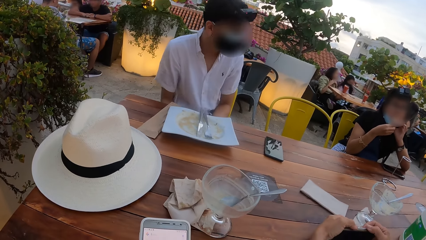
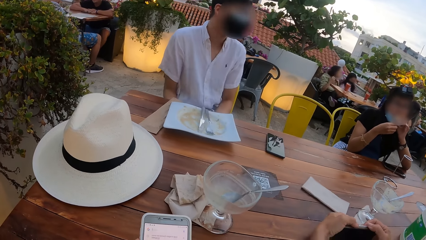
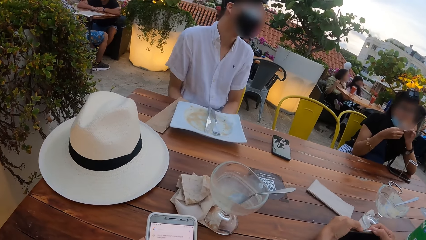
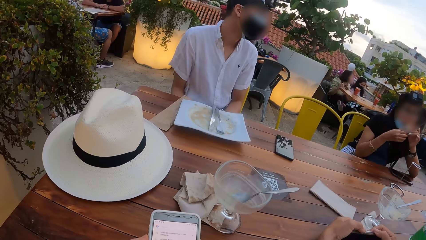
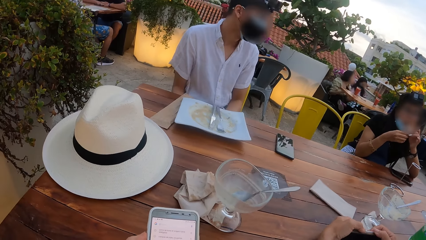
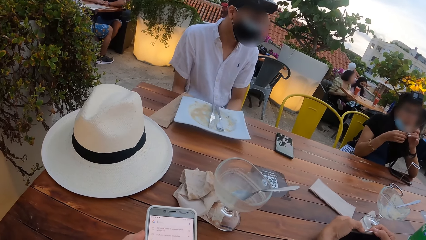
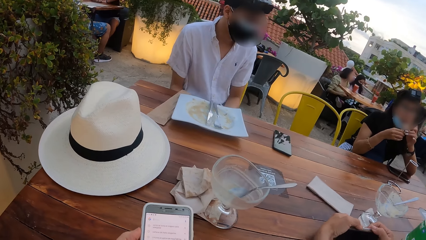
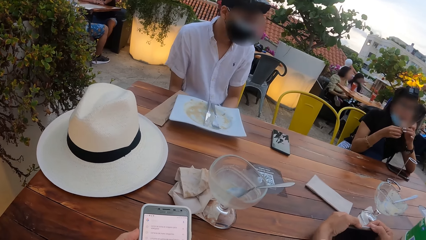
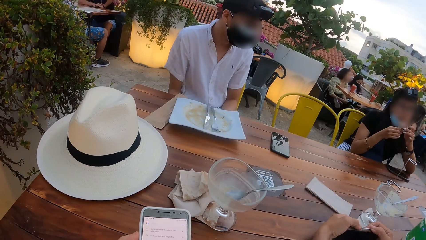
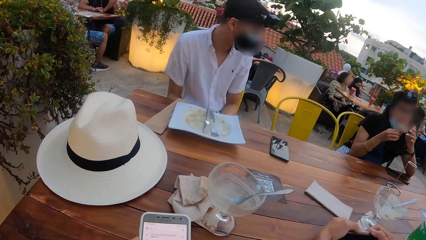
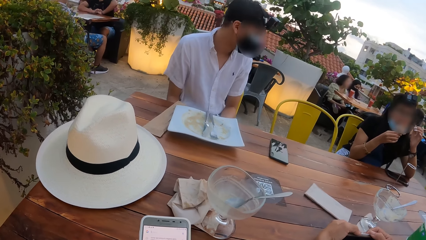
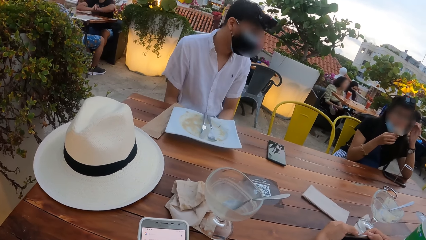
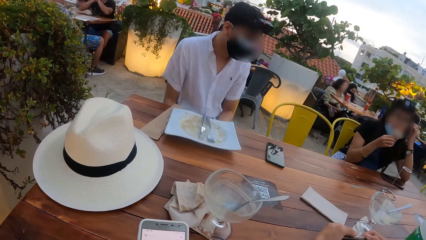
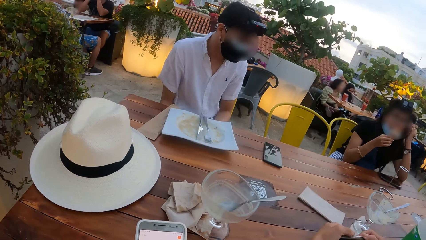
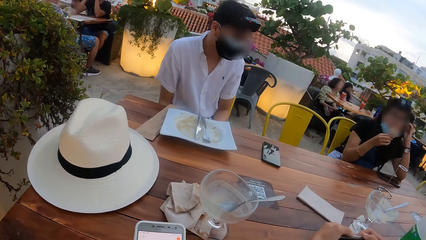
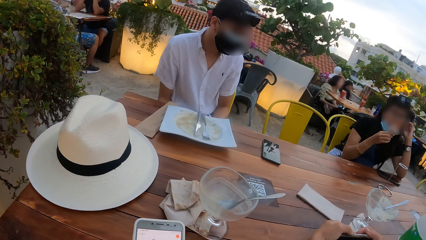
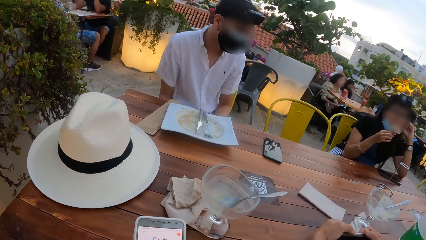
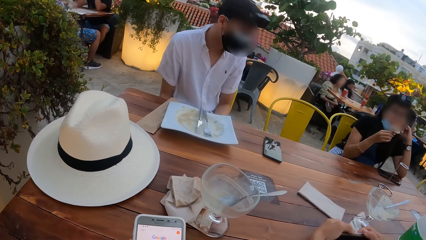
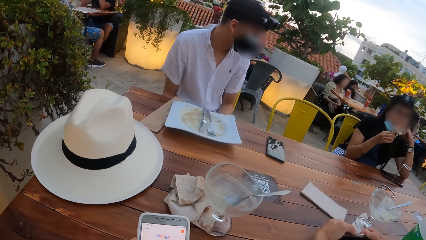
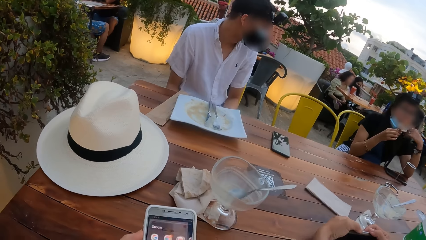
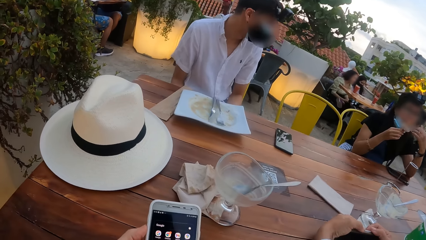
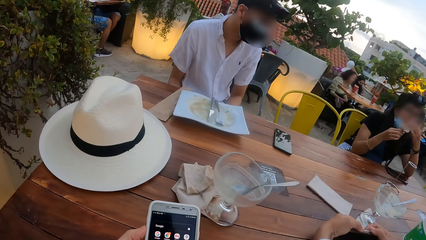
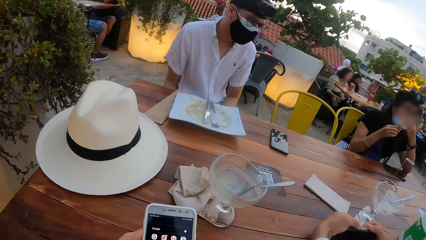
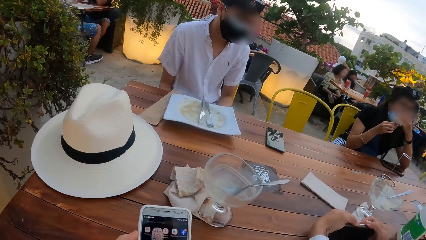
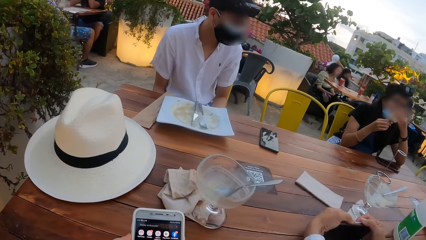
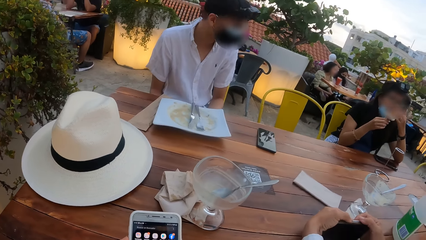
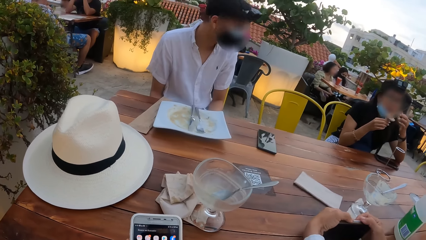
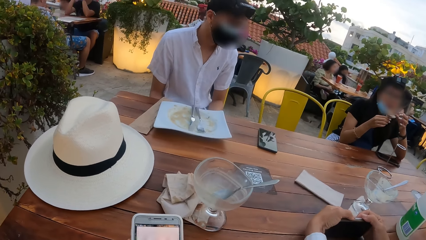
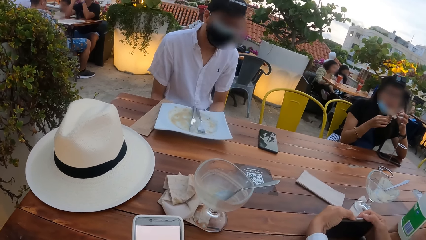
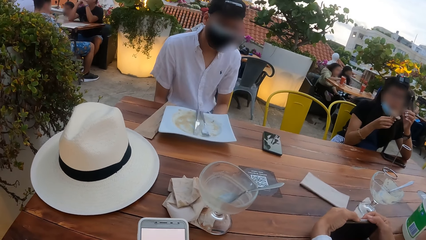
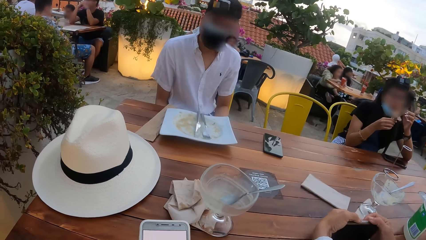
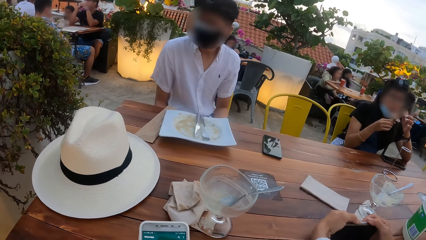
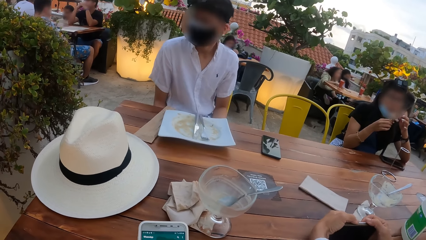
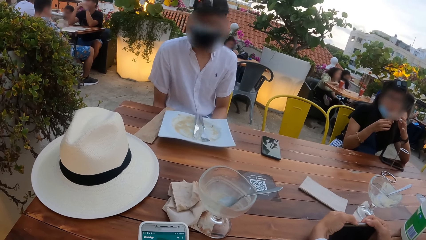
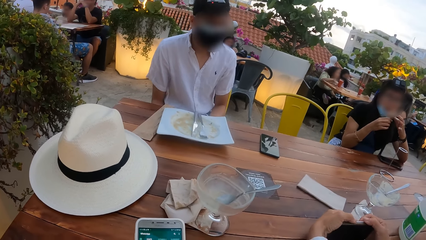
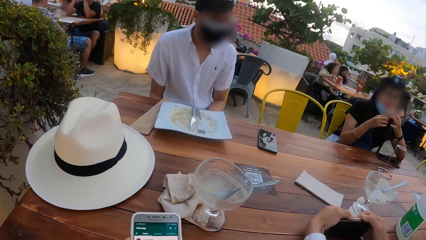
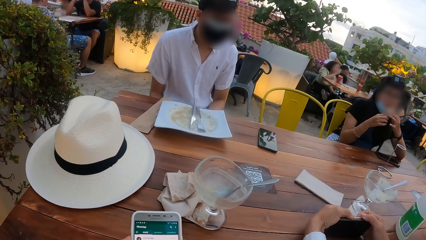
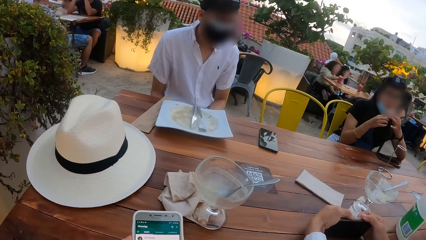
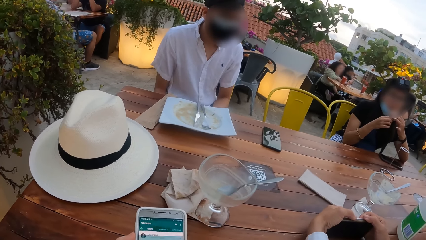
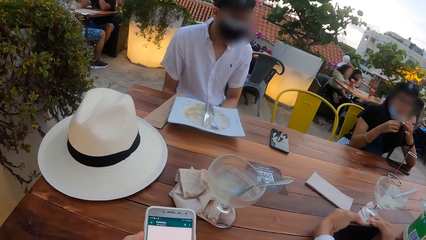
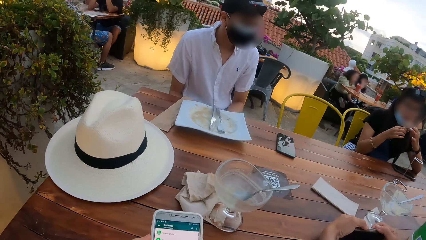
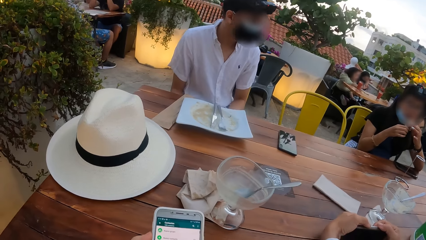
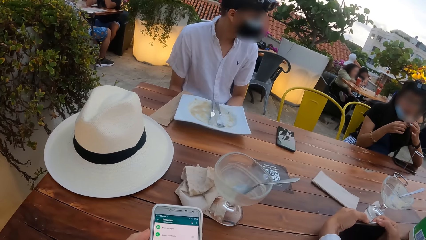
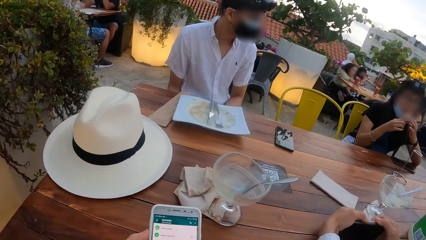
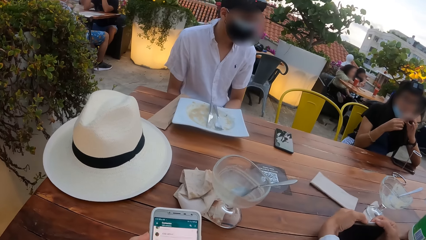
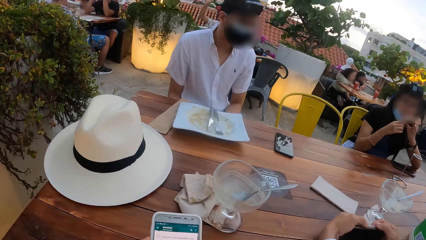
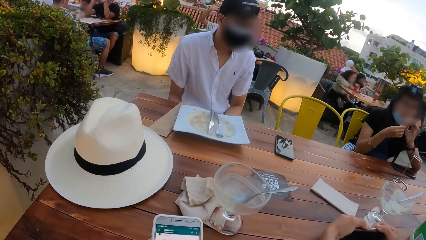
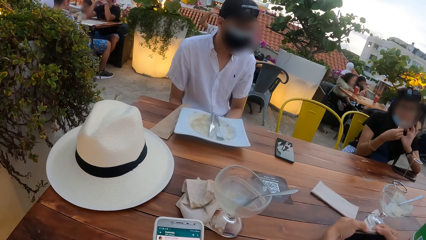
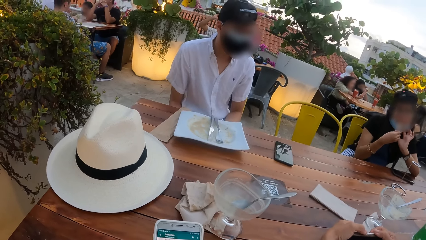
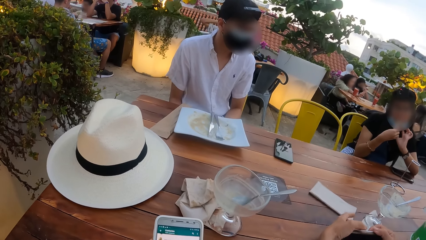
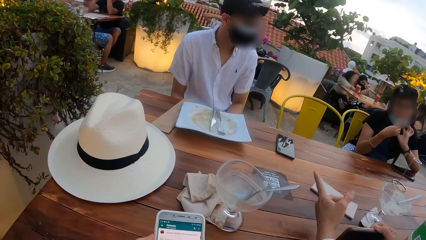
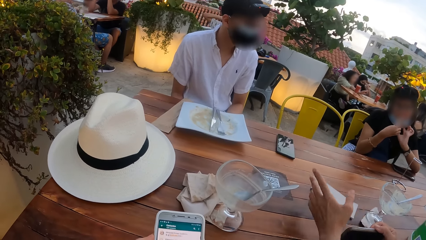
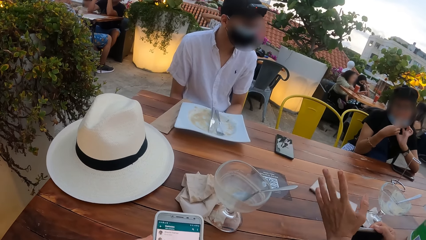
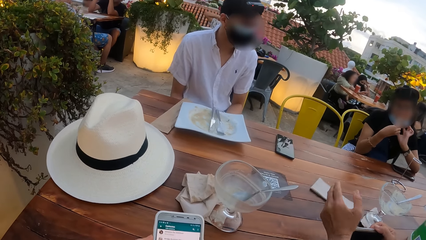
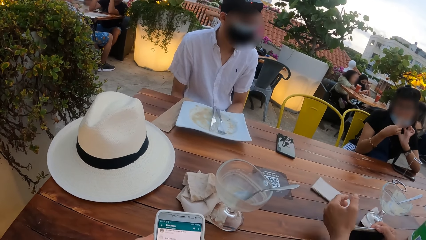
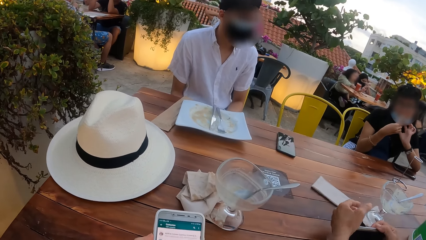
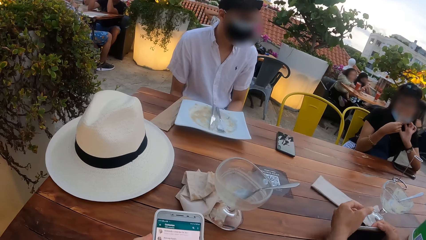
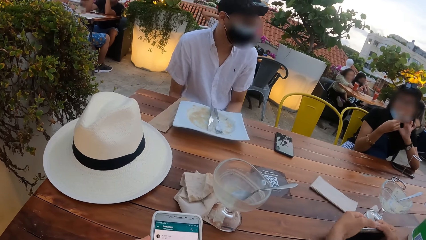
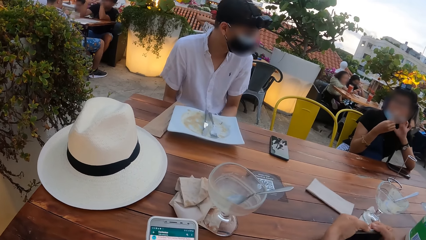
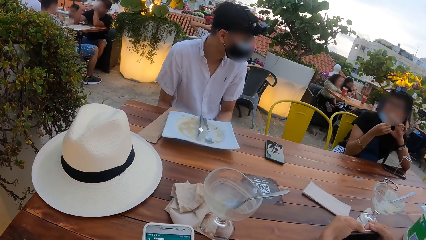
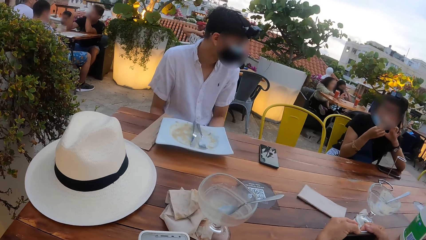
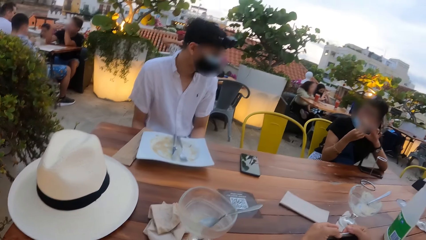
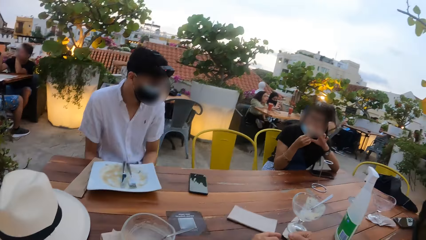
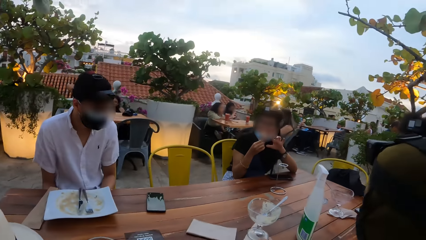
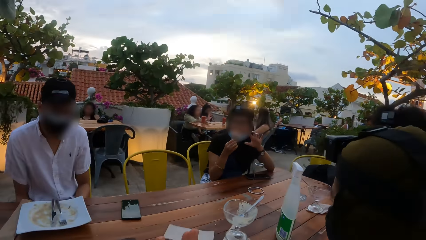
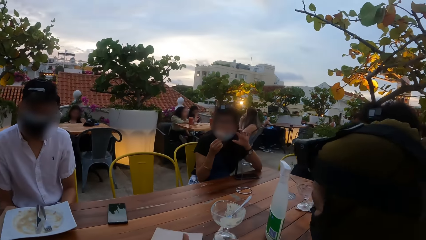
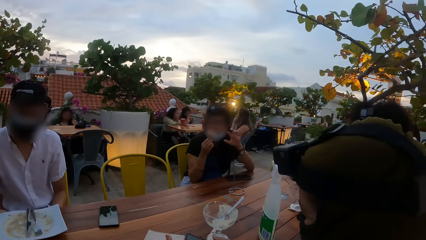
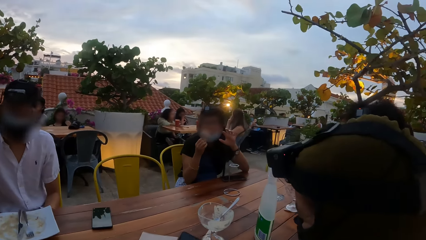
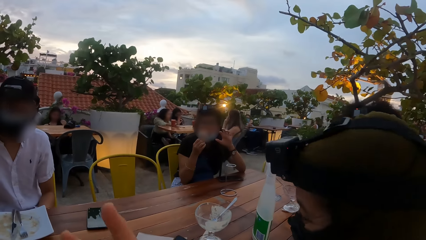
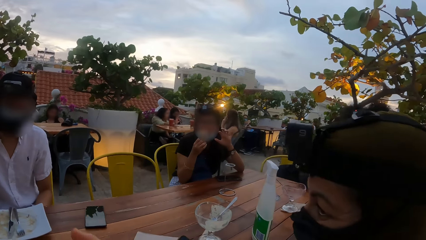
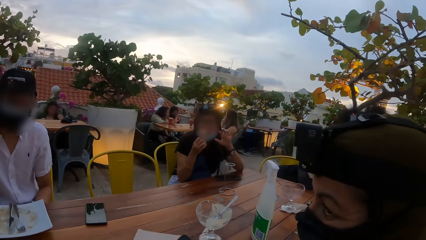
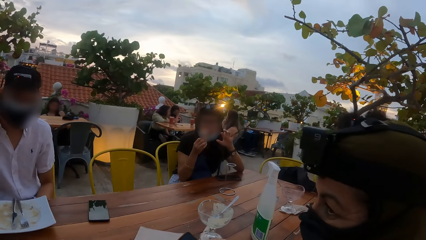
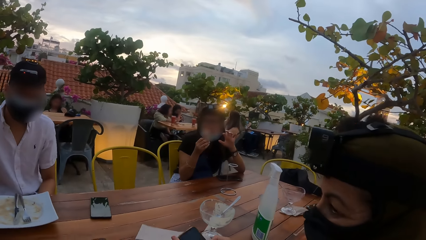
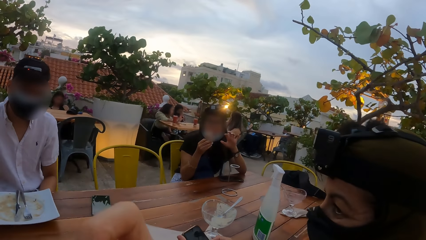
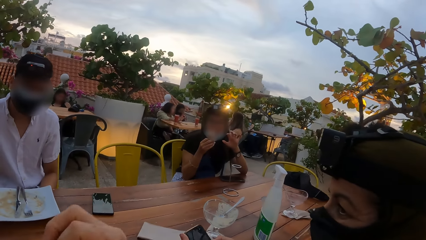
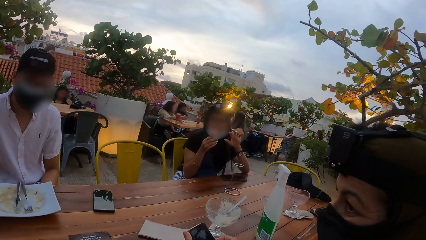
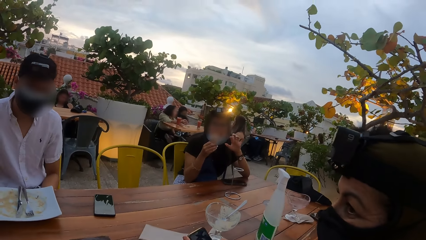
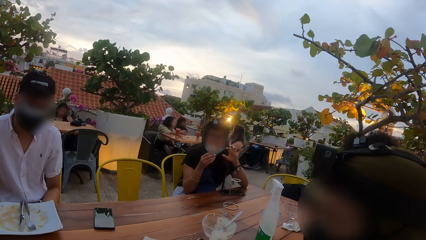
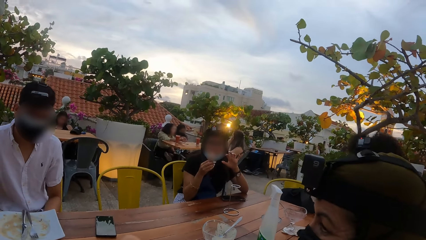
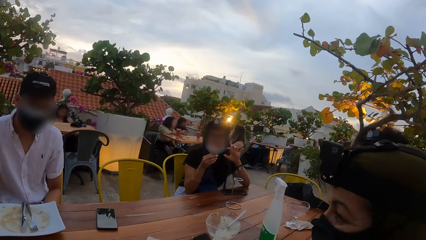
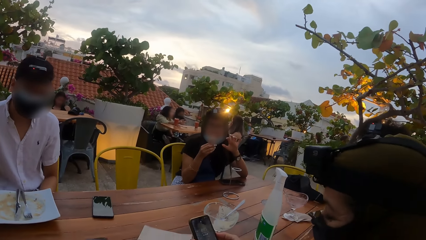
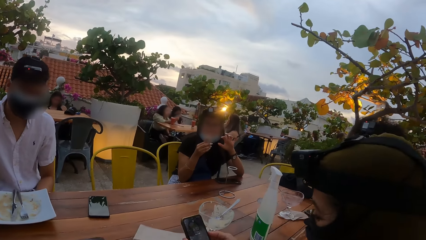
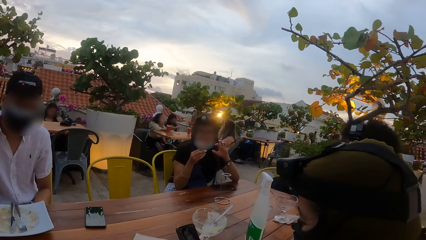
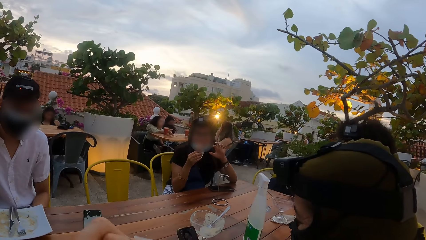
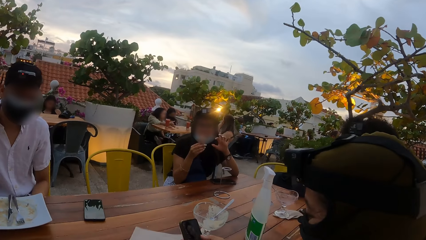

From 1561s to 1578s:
The camera wearer operates the phone. The woman scratches her hair with her right hand. She holds the wafer with her right hand. She eats the wafer in her hands. The camera wearer looks around.
